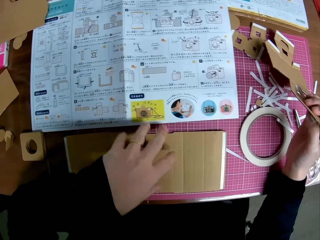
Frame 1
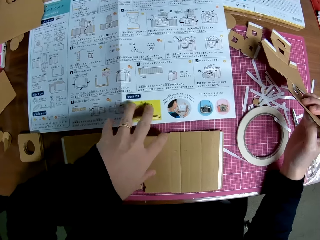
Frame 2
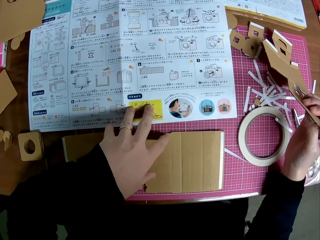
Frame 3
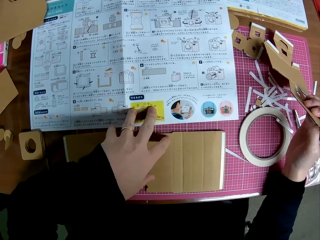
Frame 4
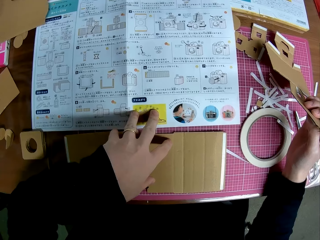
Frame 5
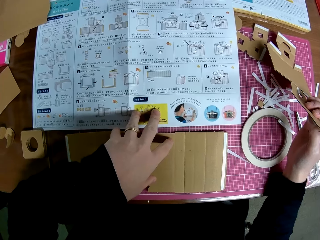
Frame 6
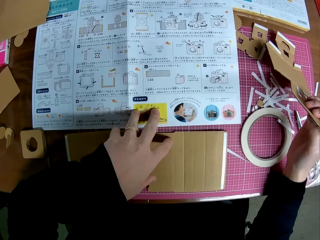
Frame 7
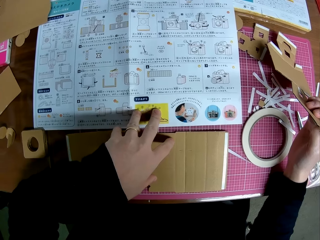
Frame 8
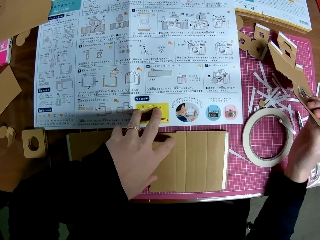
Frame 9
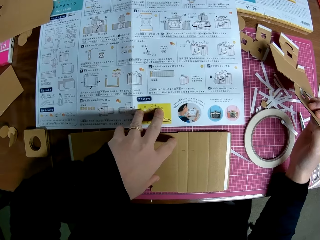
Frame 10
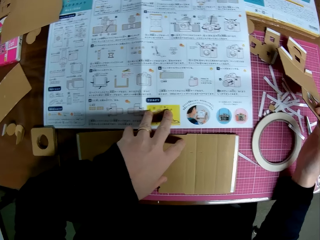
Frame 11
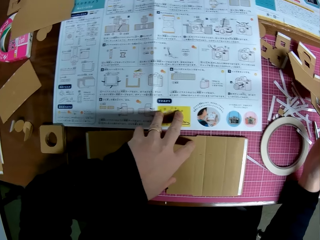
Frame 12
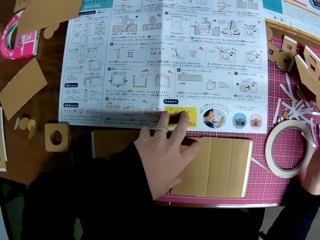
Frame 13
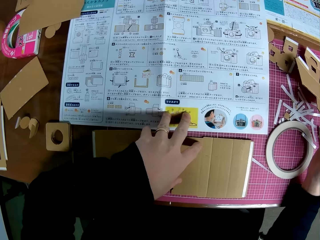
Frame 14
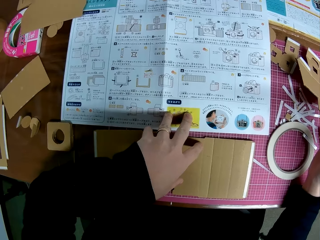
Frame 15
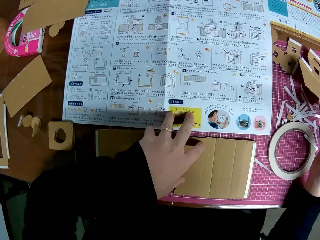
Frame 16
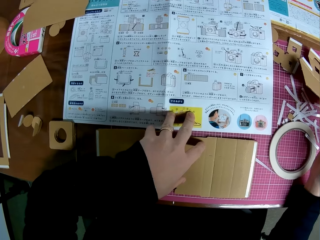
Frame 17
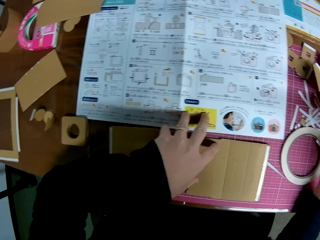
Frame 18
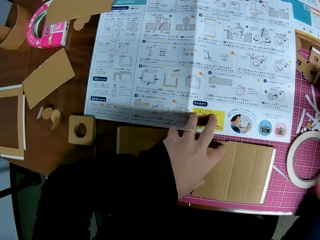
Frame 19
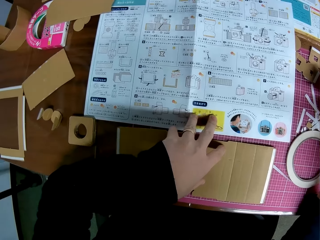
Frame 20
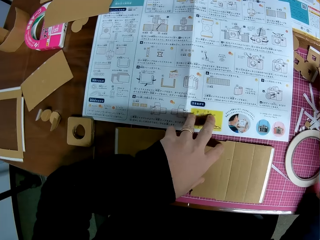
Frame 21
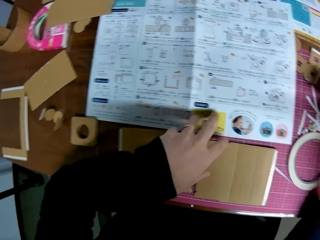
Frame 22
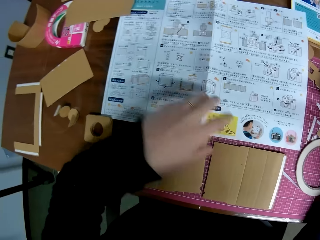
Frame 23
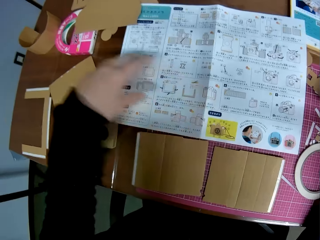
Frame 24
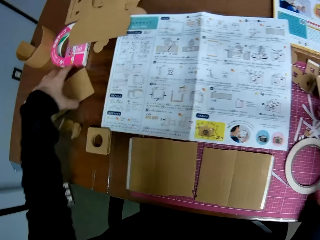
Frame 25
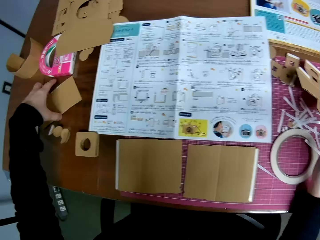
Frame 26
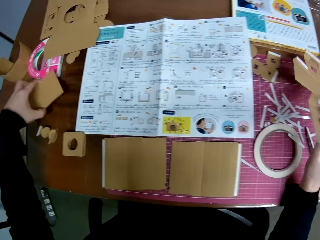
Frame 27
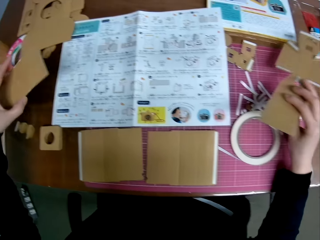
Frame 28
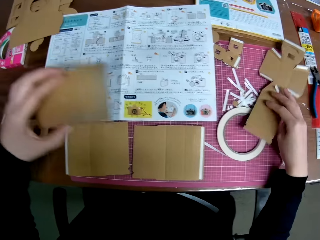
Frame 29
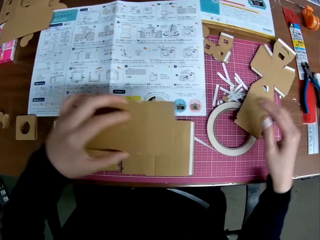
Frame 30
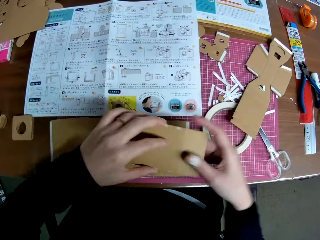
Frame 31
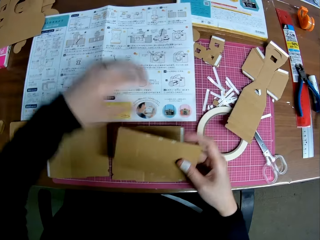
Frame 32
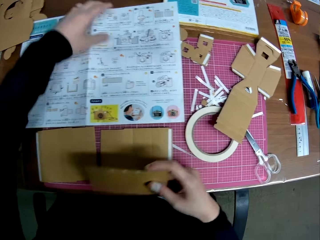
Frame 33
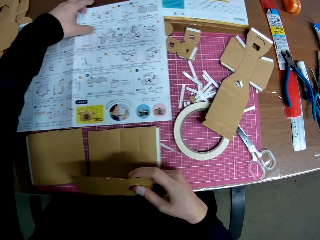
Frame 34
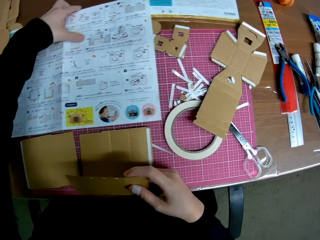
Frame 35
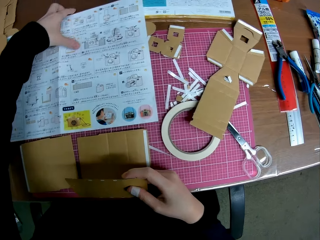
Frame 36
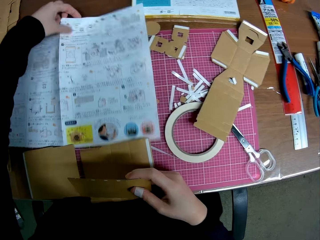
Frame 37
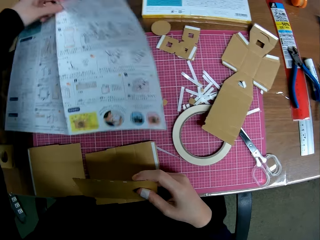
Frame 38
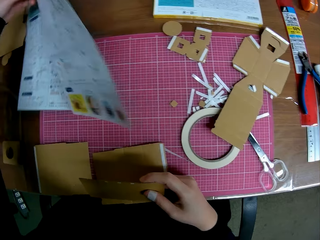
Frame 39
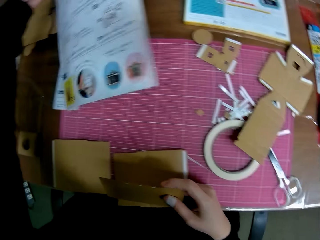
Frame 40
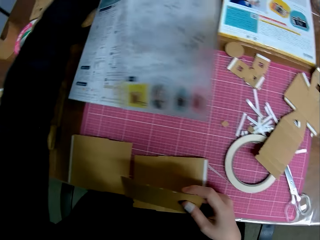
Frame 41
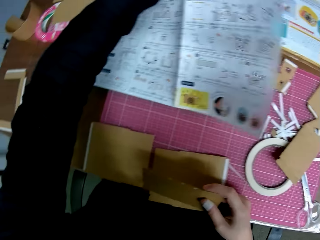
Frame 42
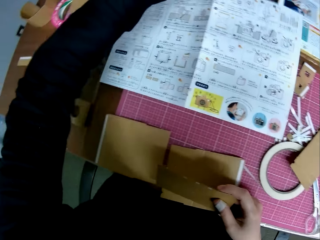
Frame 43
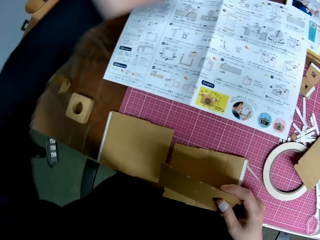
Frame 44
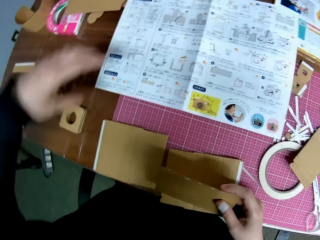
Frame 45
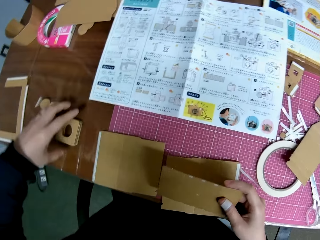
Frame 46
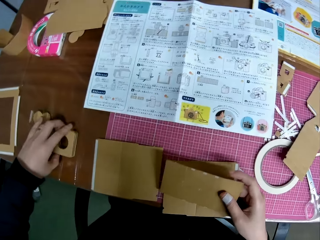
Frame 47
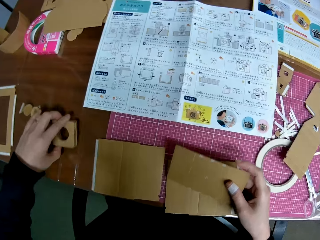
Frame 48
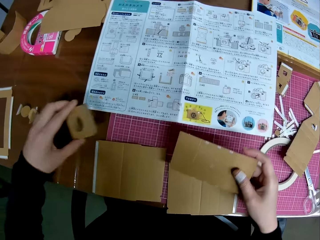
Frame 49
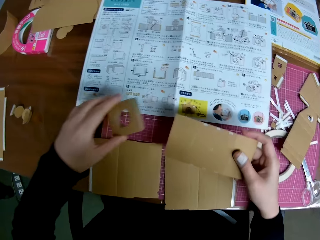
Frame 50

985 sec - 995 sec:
The camera wearer holds the illustration paper with their left hand. They move the illustration paper with their left hand. They hold the illustration paper with their left hand. They look at the illustration paper. They pick up another papercraft or cardboard camera model piece on the table with their left hand. They hold the papercraft with both hands and lift the illustration paper. They adjust the manual with their left hand. They place the illustration paper on the cutting mat. They pick up another papercraft on the table with their left hand.

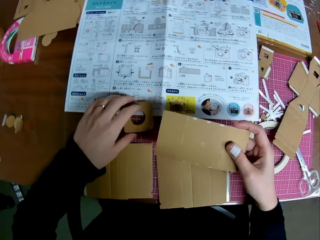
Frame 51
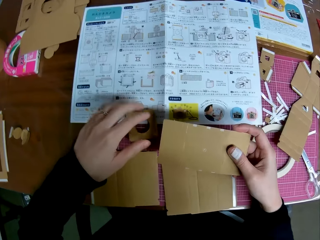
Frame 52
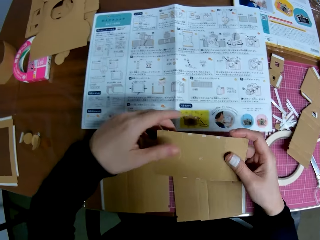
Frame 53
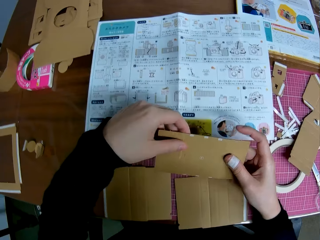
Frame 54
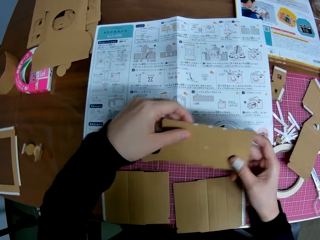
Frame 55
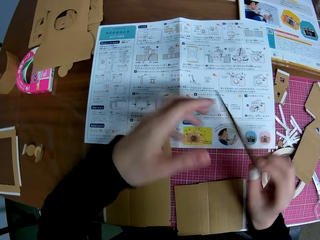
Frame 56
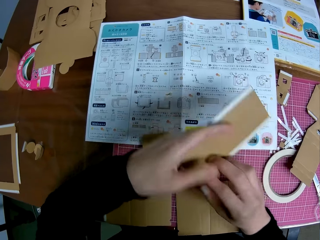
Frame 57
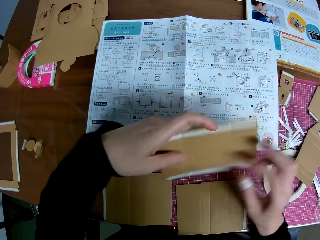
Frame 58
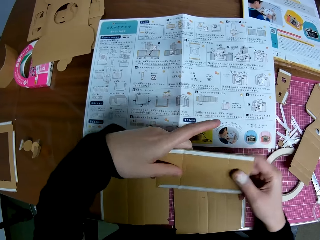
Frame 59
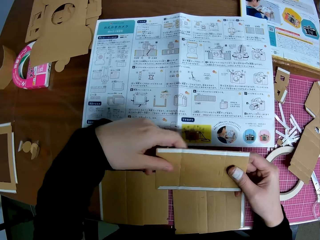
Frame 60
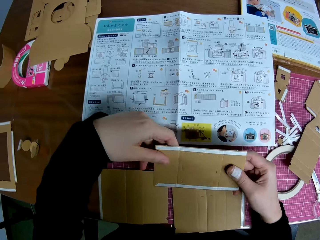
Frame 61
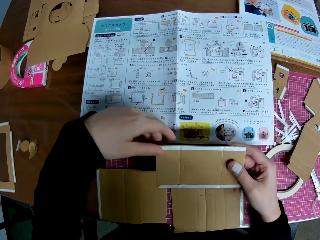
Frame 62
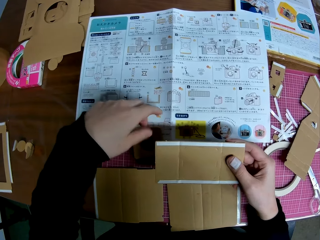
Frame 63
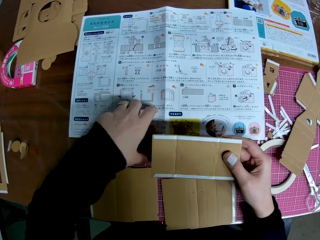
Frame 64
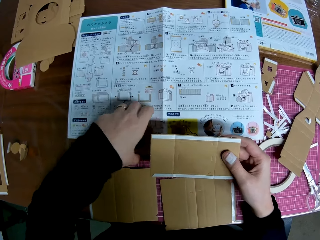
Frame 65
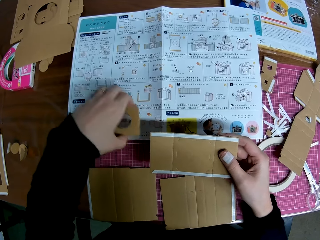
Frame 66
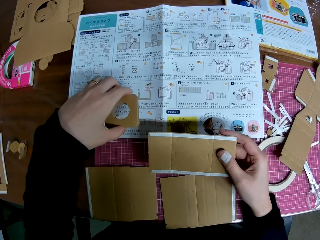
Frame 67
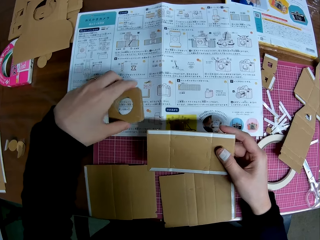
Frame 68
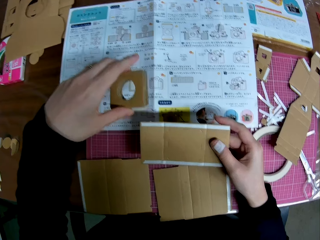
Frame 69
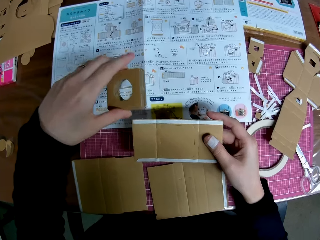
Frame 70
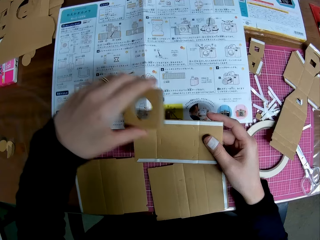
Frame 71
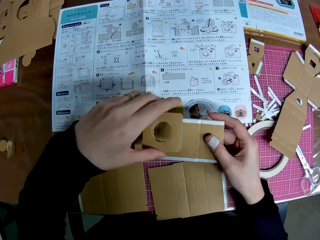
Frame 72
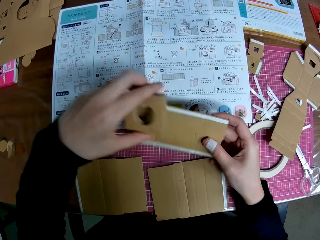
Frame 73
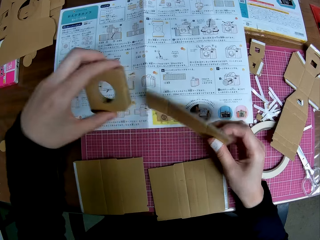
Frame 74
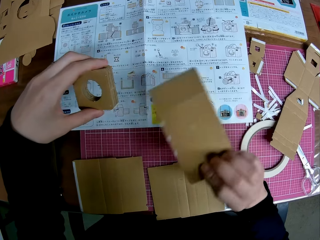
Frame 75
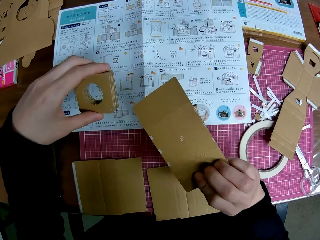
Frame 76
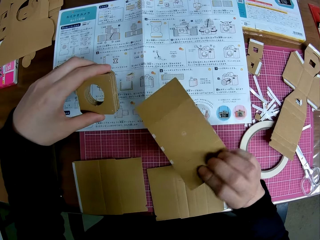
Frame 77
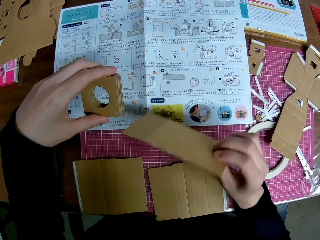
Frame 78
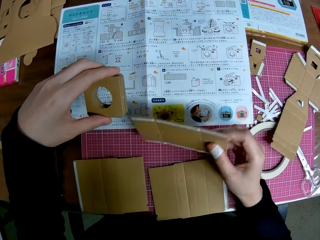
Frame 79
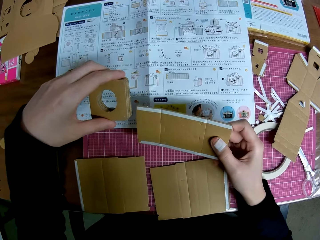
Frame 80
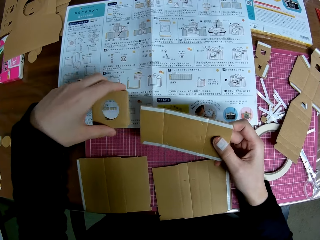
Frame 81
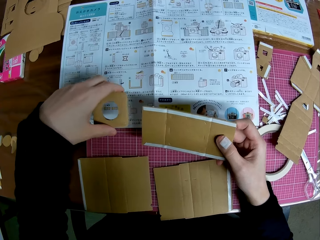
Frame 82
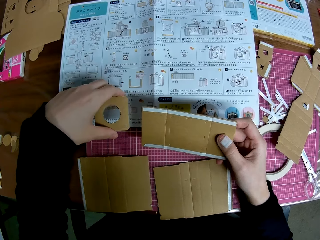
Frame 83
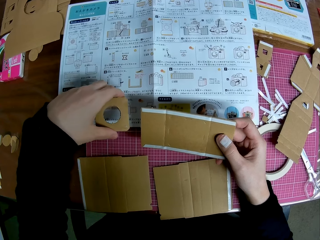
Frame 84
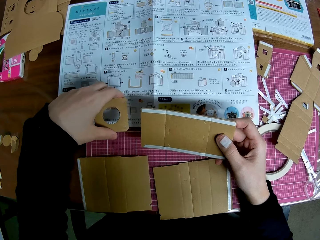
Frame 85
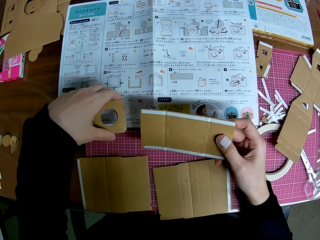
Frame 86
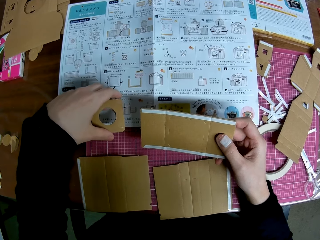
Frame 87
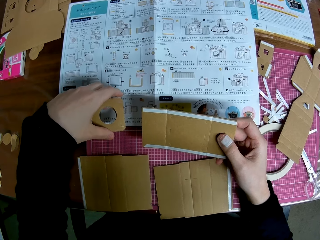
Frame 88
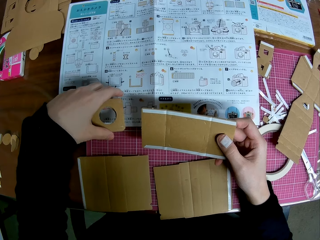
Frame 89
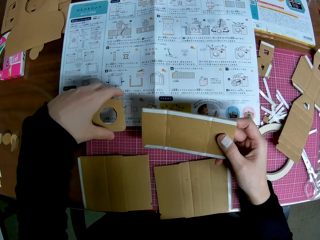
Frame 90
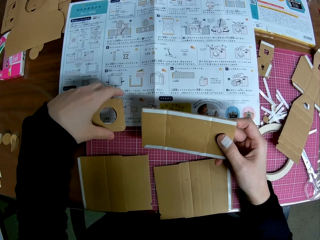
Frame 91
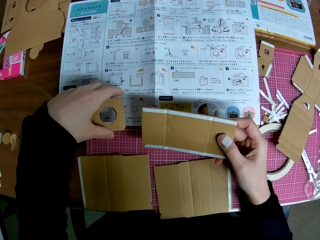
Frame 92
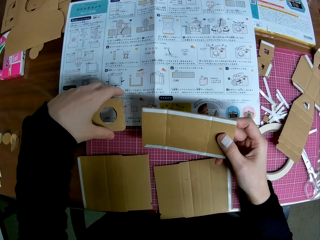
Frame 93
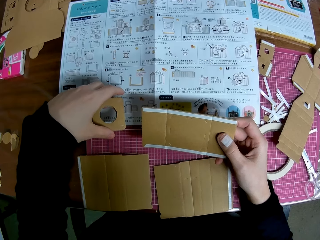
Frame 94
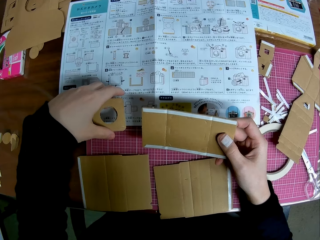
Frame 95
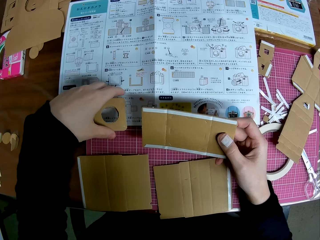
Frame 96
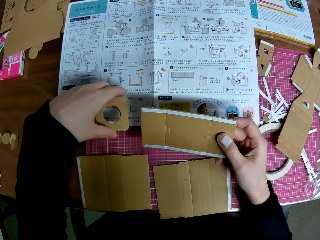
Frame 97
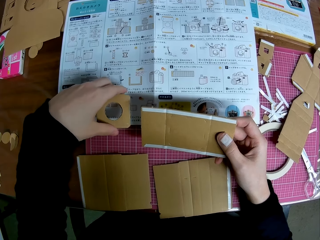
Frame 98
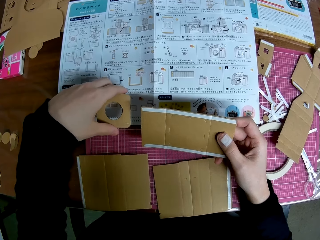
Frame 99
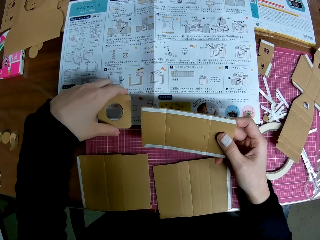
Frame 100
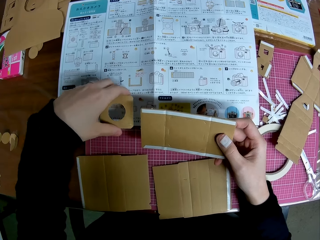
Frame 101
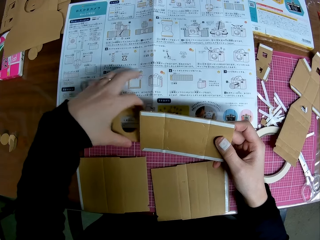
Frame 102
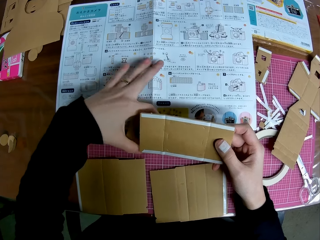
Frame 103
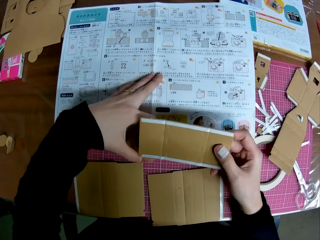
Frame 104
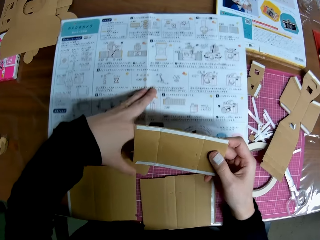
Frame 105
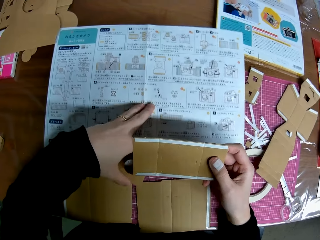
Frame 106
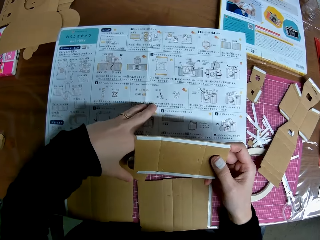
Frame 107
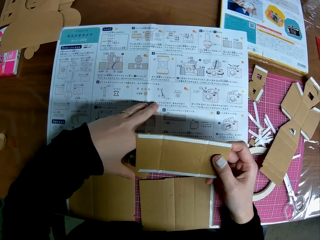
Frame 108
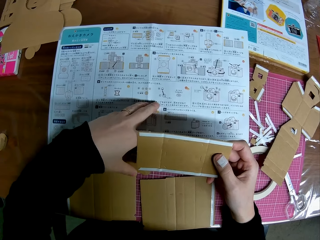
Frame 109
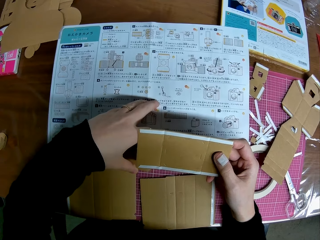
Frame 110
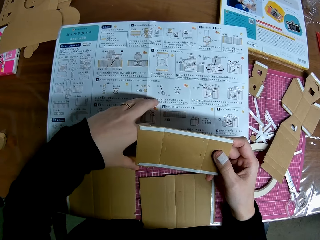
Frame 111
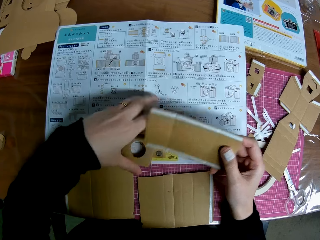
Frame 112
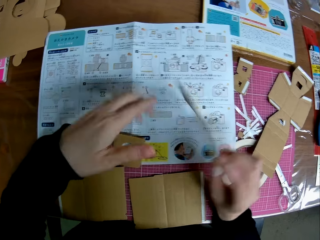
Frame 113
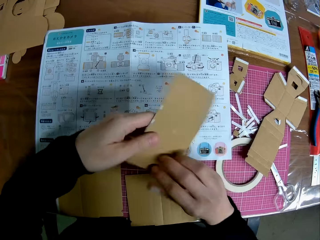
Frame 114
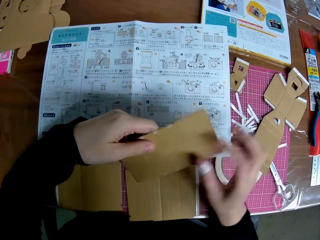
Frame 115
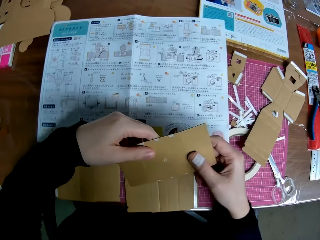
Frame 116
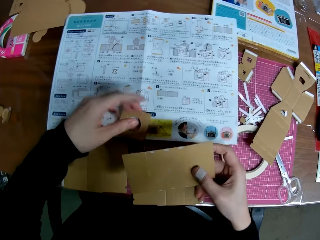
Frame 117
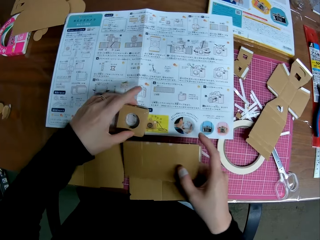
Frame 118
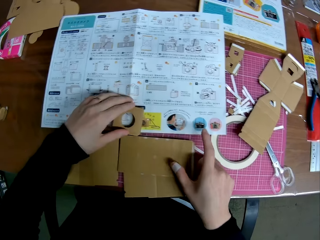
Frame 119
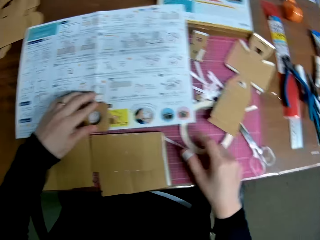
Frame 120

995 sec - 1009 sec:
The camera wearer drops the papercraft or cardboard camera model piece in their left hand on the cutting mat. They flip the papercraft in their right hand with both hands. They hold the cardboard camera model piece with both hands. They hold the cardboard camera model piece with both hands again. They pick up the papercraft on the cutting mat with their left hand. They put together the cardboard camera model pieces. They flip the papercraft in their right hand. They move the cardboard camera model piece. They hold the illustration paper with their left hand. They adjust the manual on the table with their left hand and move the illustration paper. They look at the illustration paper. They drop the papercraft in their left hand on the manual. They flip the papercraft in their right hand. They hold the cardboard camera model piece with both hands. They place the cardboard camera model pieces on top of each other. They pick up the cardboard camera model piece from the illustration paper.
